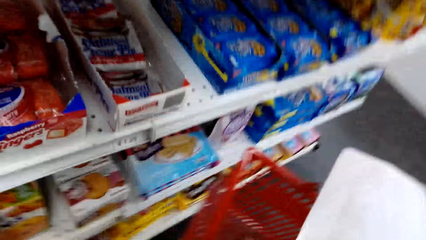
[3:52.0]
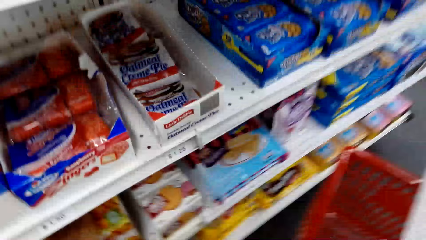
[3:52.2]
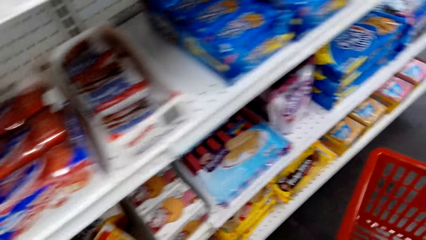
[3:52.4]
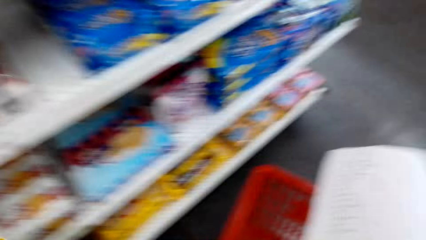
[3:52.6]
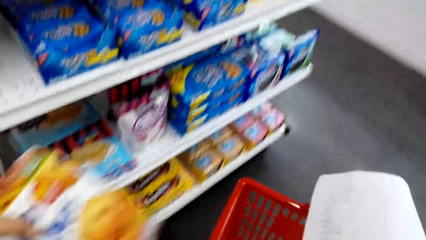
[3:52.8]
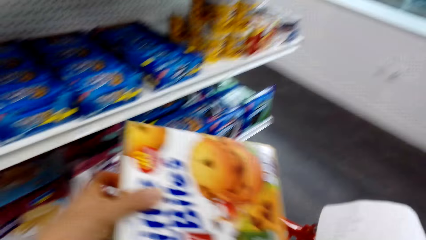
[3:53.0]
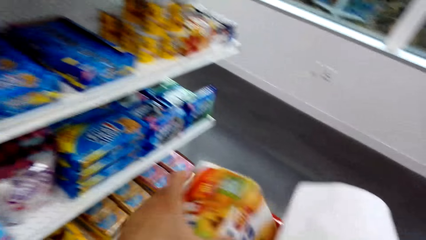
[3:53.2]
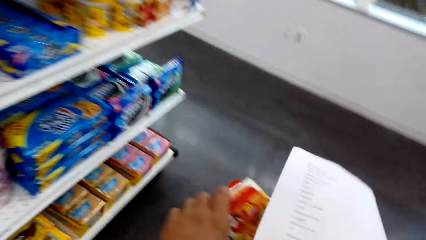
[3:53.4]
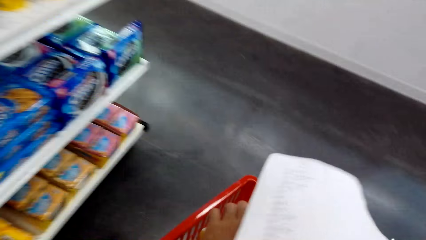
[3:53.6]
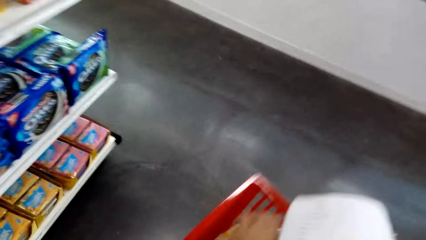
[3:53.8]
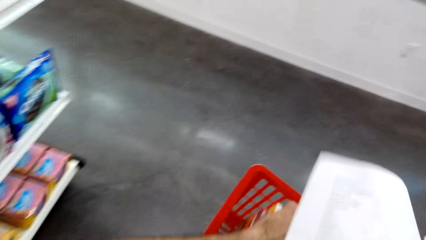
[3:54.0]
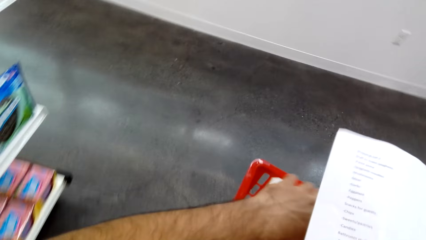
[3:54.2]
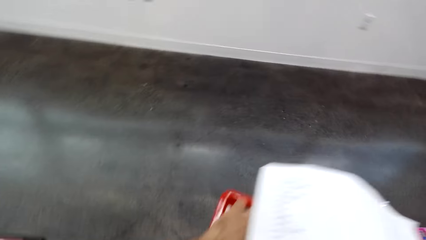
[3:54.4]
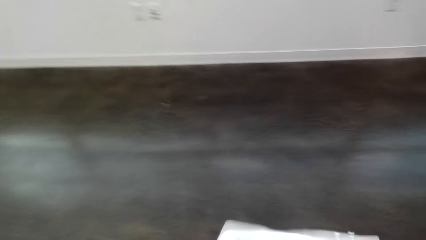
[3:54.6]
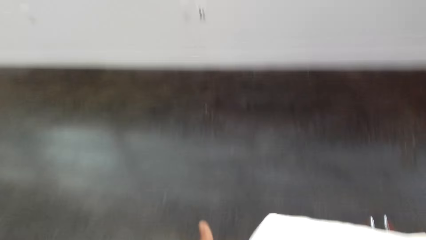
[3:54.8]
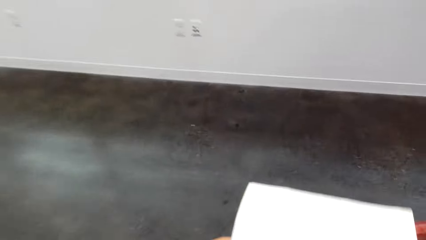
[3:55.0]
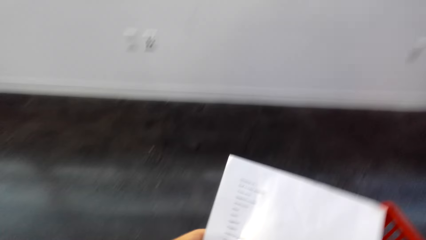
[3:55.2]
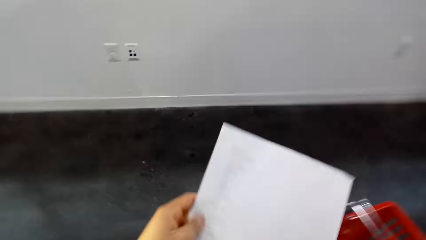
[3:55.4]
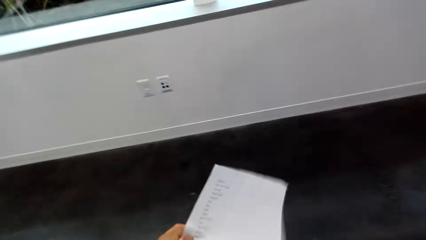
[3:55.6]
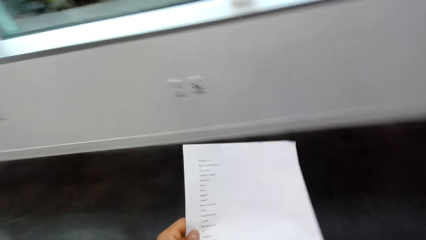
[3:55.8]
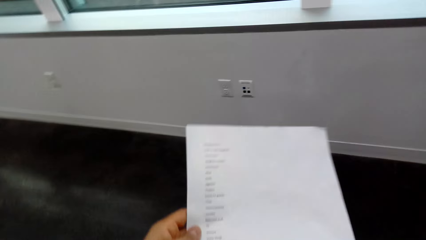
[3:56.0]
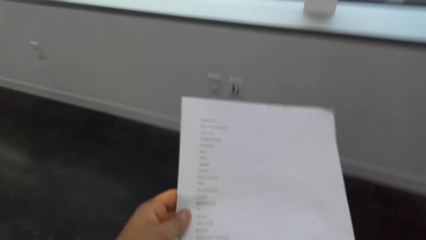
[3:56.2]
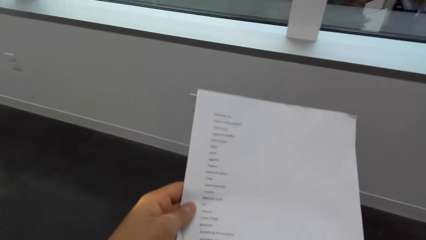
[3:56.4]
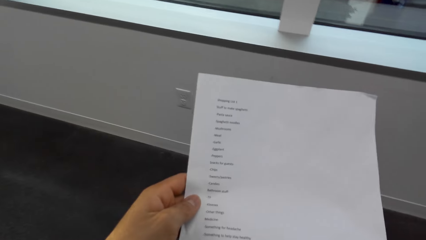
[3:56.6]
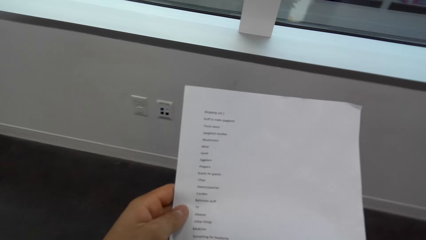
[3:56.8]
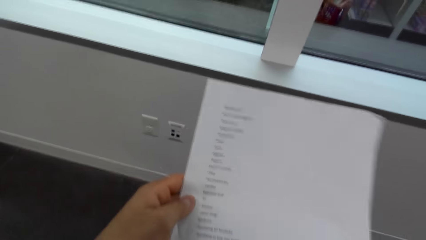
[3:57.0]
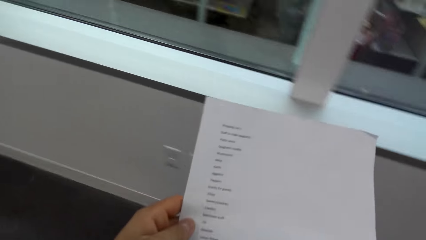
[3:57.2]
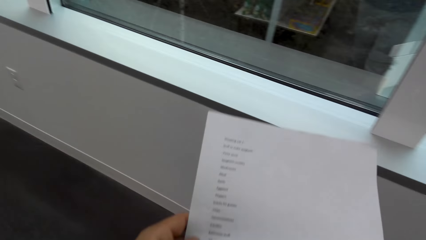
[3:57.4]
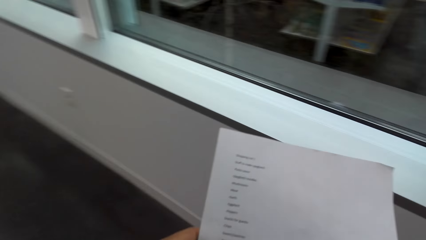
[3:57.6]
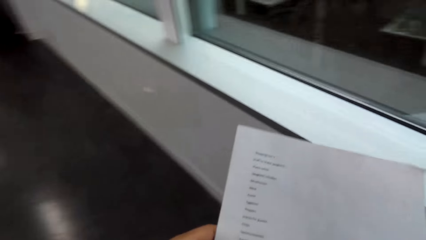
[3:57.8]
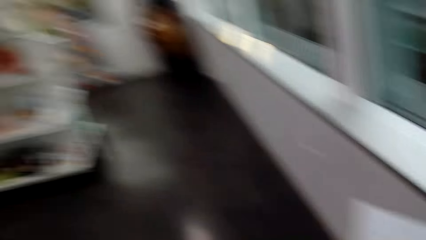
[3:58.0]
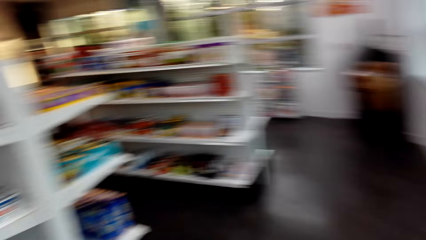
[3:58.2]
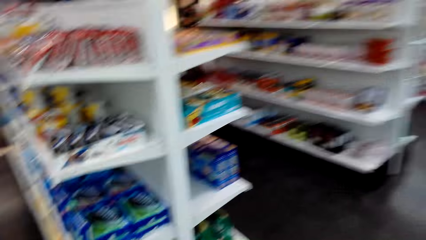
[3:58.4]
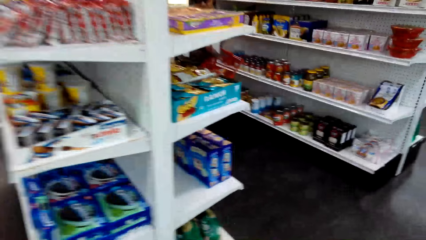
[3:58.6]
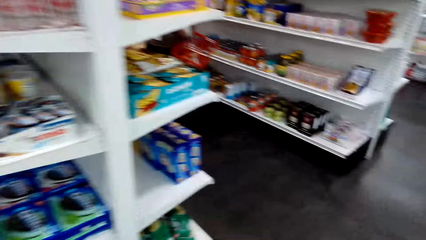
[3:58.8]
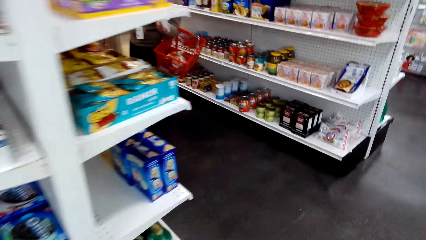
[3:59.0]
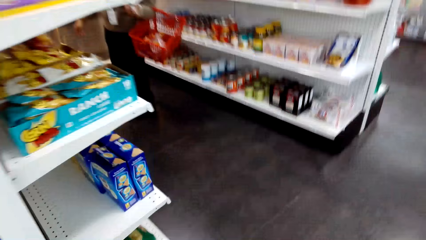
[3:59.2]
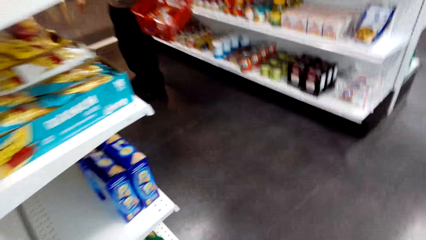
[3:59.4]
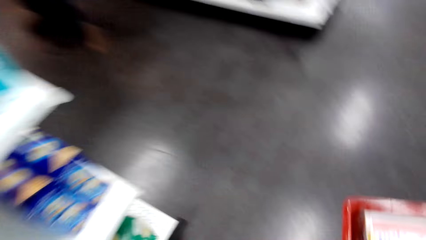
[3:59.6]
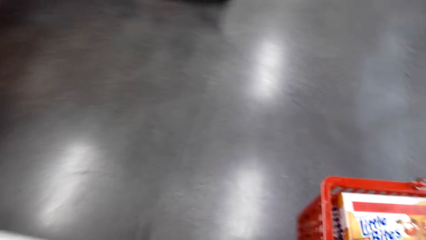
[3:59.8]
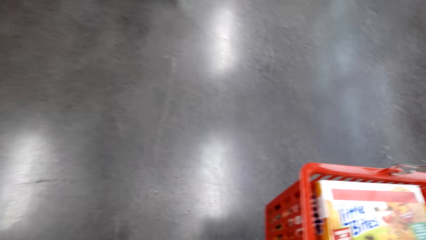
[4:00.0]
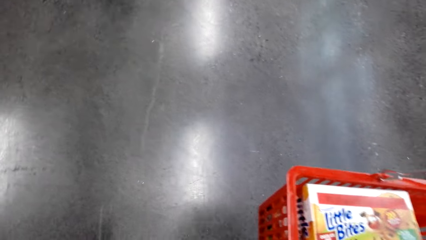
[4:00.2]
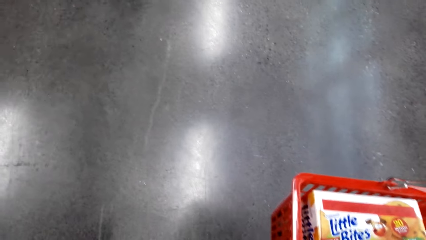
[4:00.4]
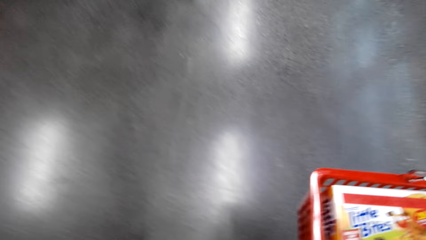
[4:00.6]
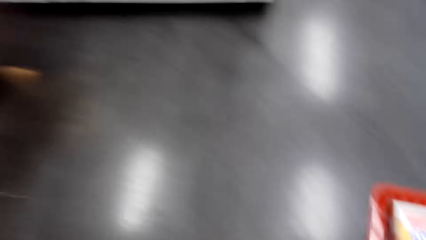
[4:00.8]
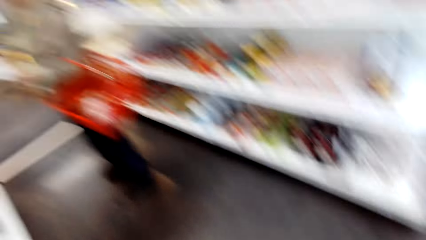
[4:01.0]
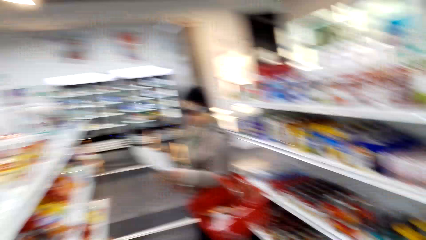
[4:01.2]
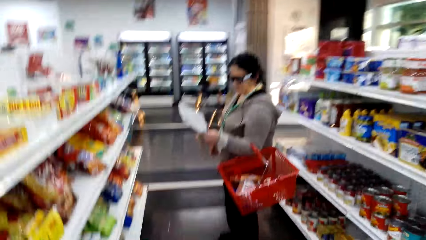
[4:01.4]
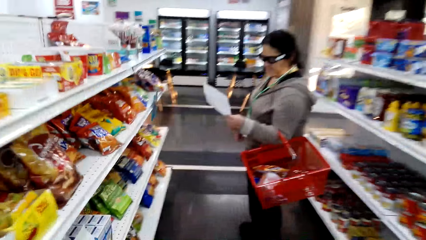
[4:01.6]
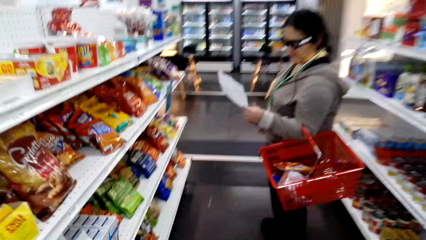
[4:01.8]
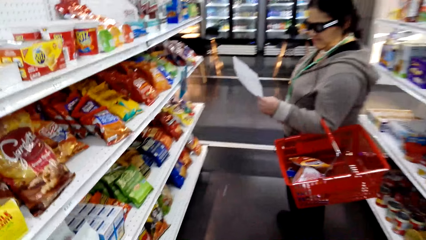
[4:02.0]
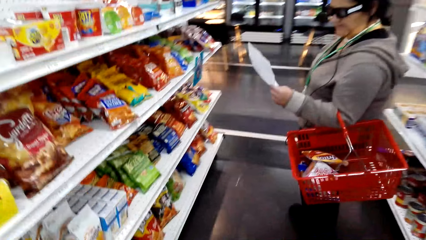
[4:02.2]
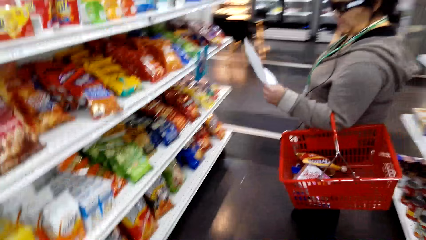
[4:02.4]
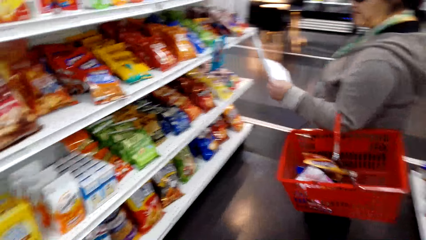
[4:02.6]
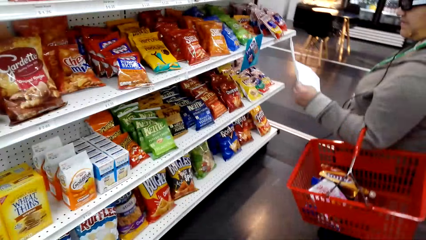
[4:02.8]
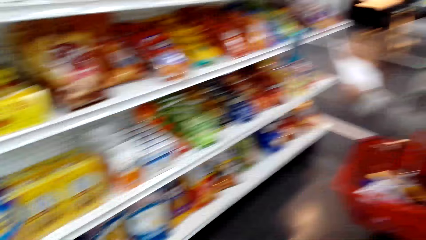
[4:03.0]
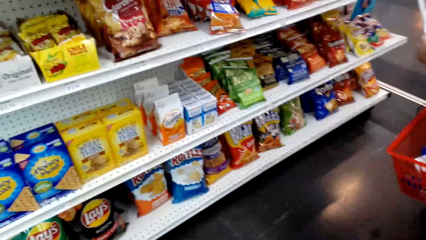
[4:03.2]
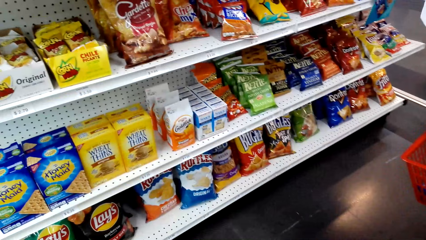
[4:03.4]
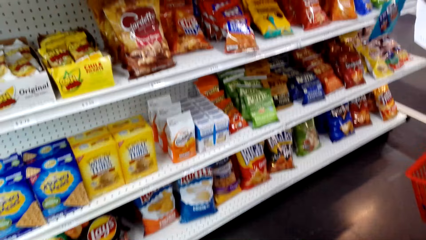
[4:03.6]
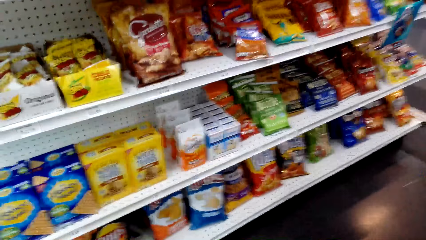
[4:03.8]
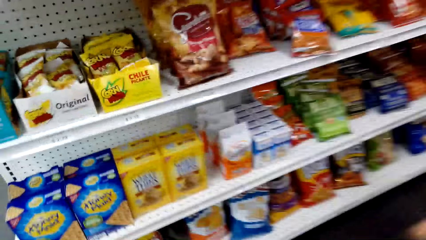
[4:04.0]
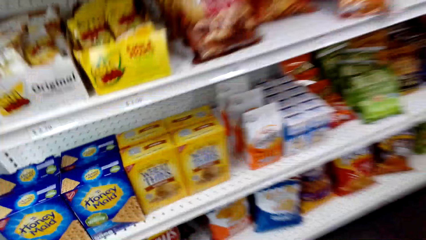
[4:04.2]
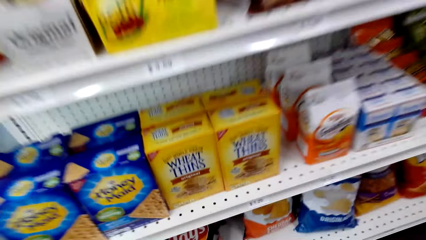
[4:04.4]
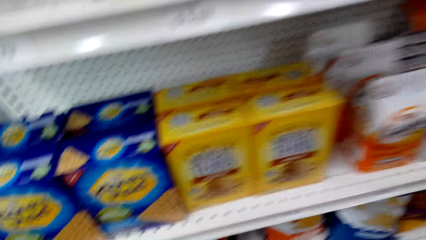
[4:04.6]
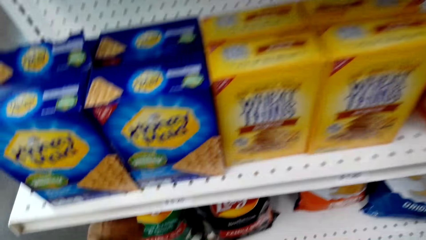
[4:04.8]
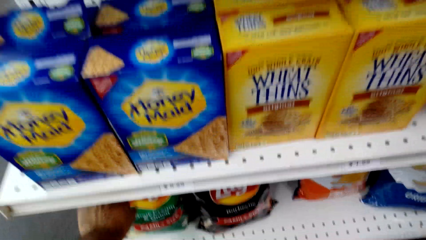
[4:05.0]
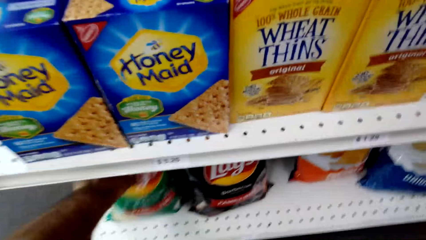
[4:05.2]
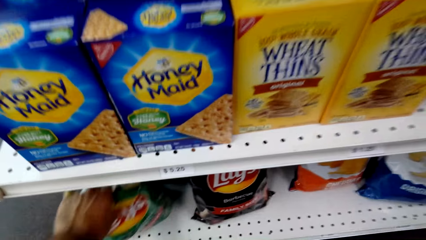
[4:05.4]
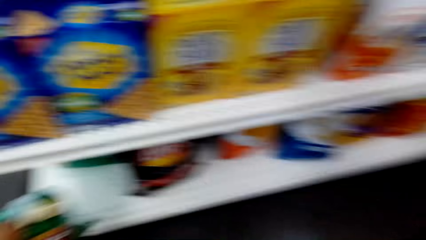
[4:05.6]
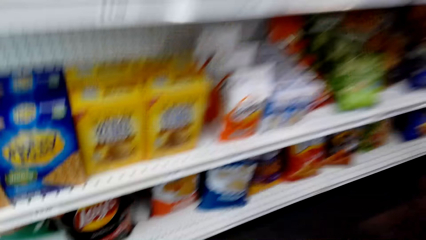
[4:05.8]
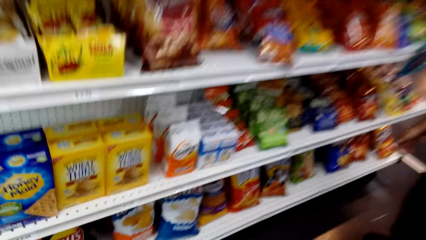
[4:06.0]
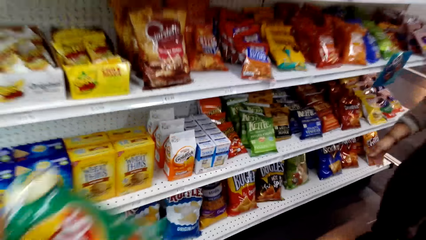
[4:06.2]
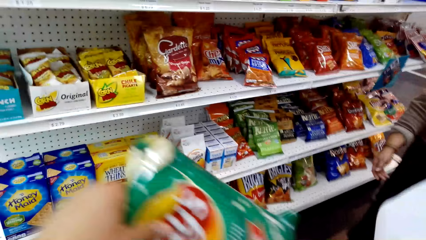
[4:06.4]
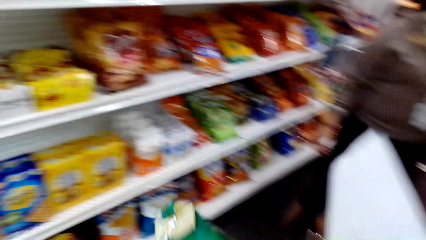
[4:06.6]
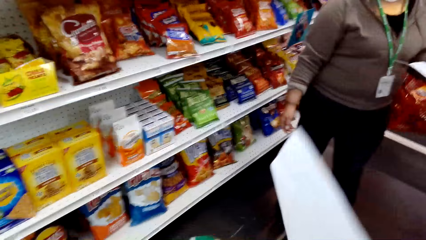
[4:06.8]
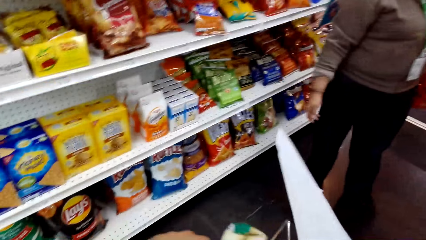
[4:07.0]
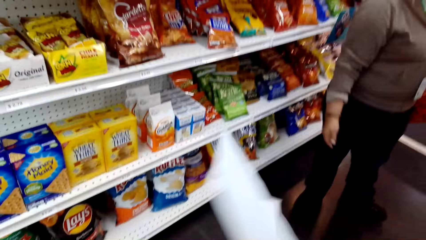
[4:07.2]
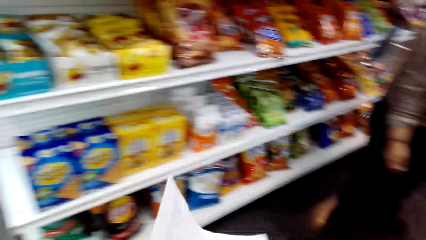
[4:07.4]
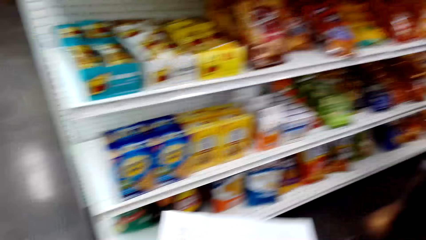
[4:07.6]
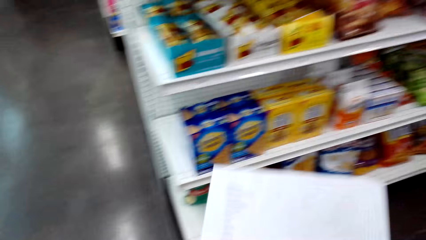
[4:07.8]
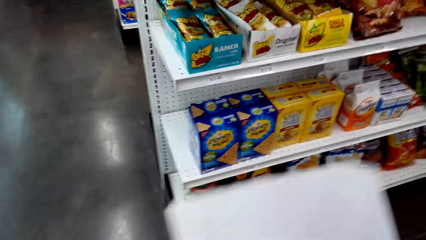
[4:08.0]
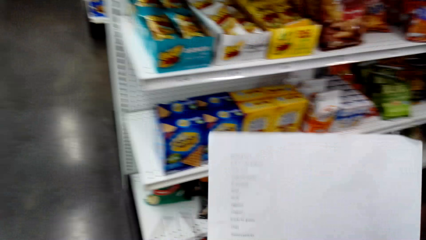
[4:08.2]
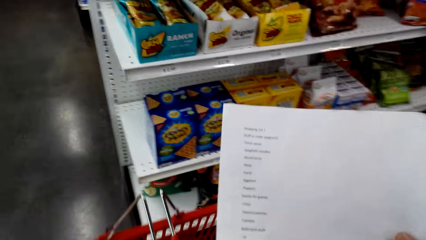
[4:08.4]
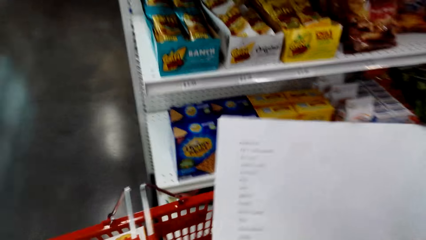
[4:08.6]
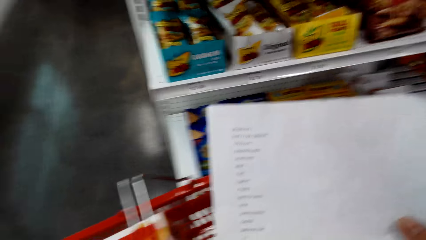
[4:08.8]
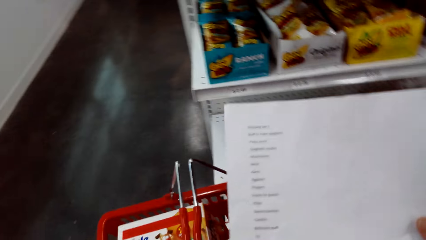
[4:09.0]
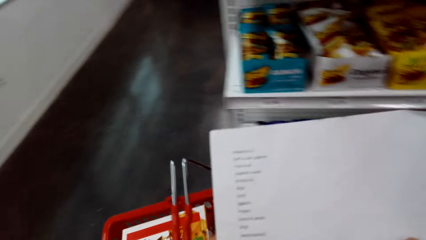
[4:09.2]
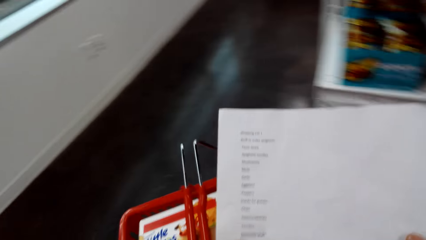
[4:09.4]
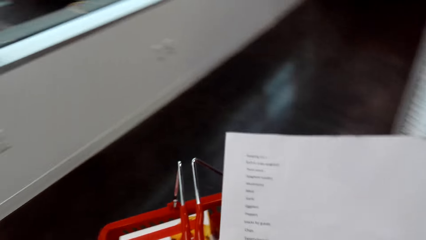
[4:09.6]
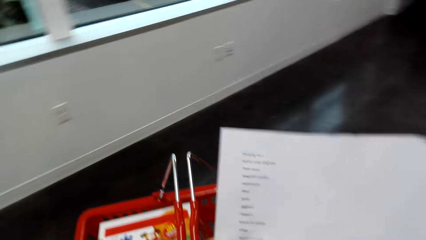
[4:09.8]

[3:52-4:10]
The camera wearer picks an item from the shelf. They put a box of little bites in the shopping basket, walk around the supermarket and read the shopping list. They look at items in the shelves, pick a packet of crisps from the shelf and put the item in the basket.
